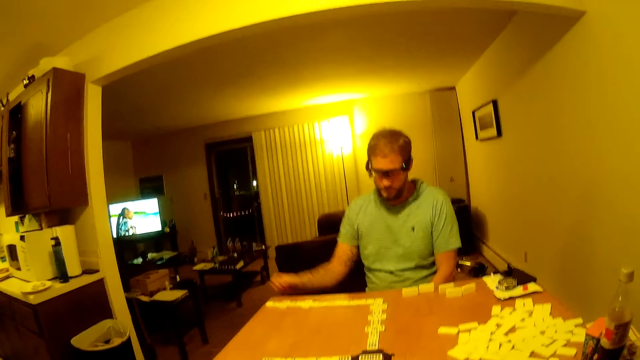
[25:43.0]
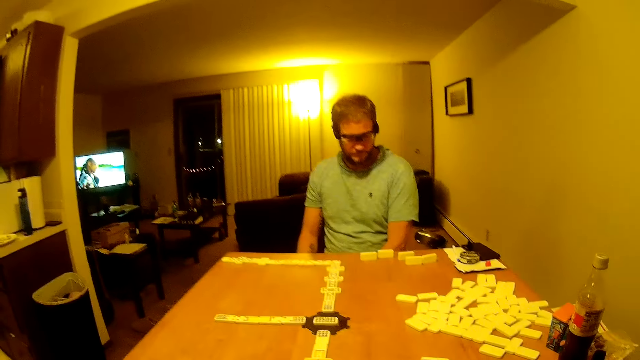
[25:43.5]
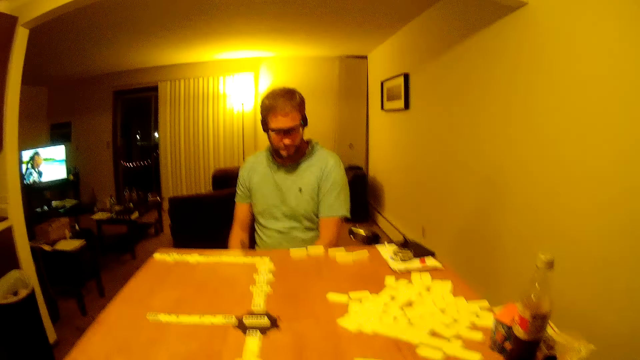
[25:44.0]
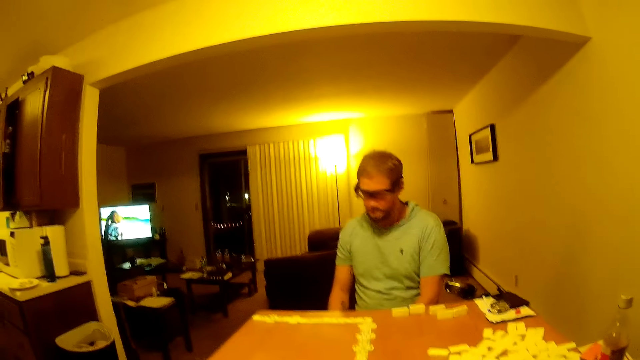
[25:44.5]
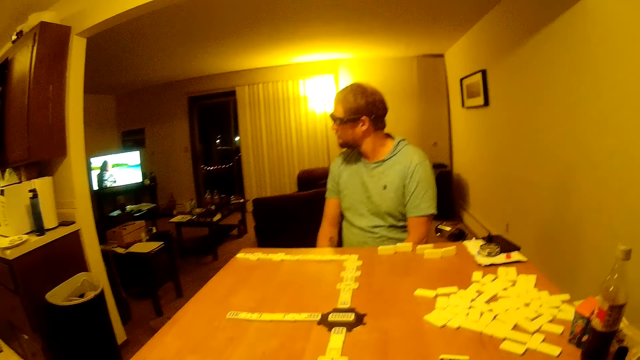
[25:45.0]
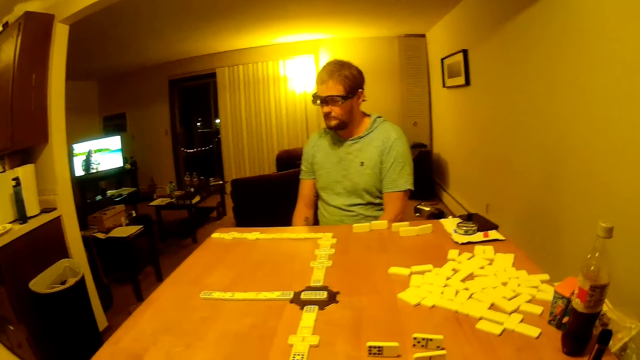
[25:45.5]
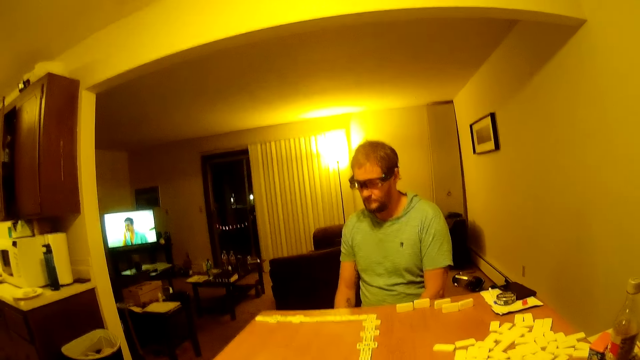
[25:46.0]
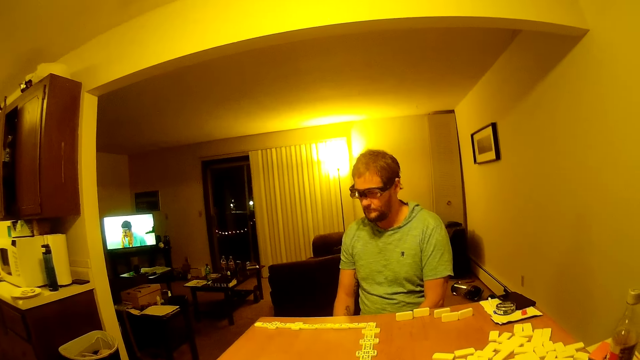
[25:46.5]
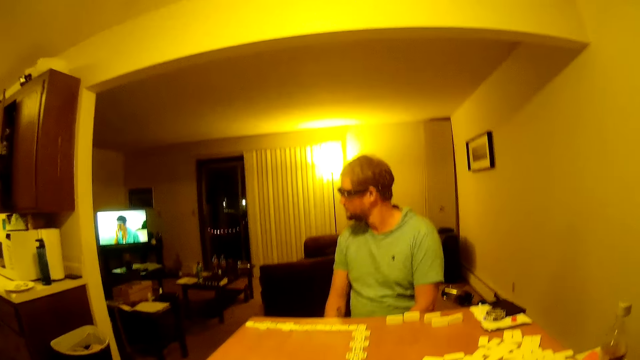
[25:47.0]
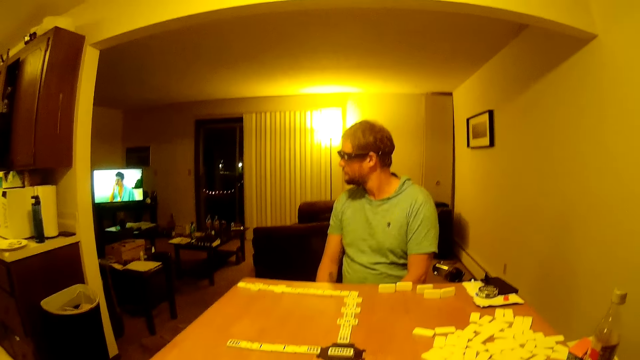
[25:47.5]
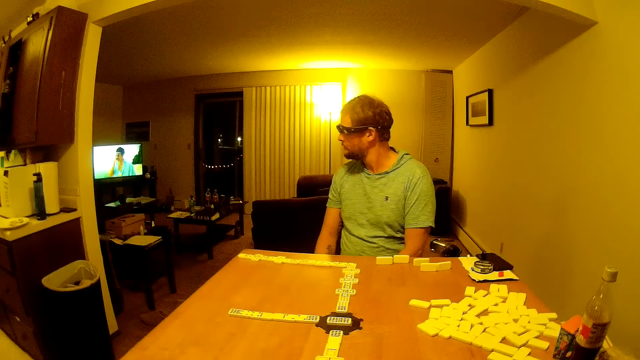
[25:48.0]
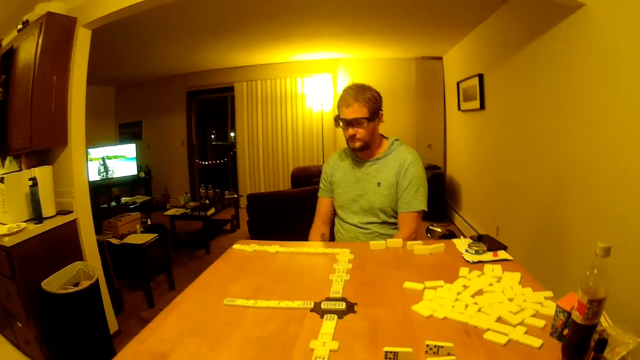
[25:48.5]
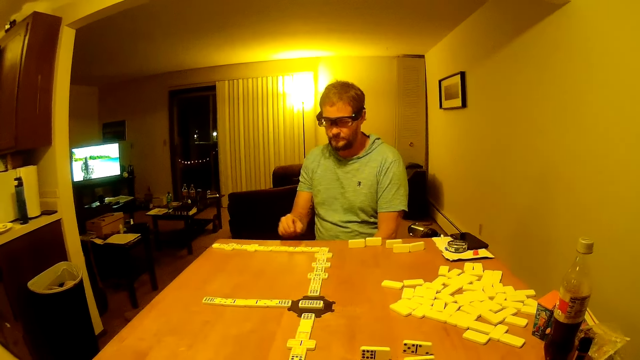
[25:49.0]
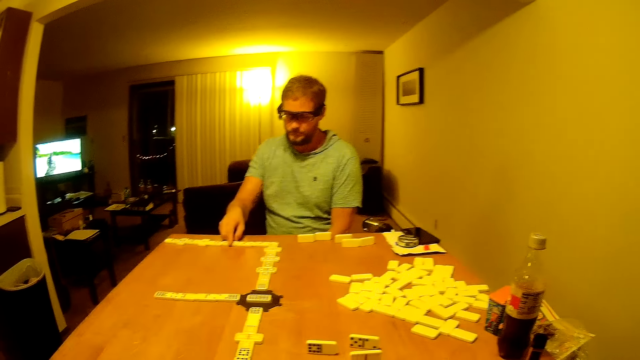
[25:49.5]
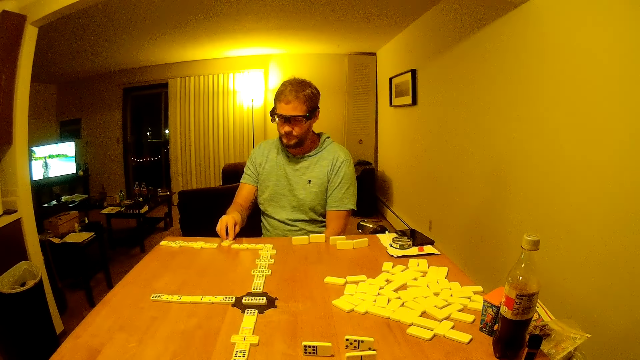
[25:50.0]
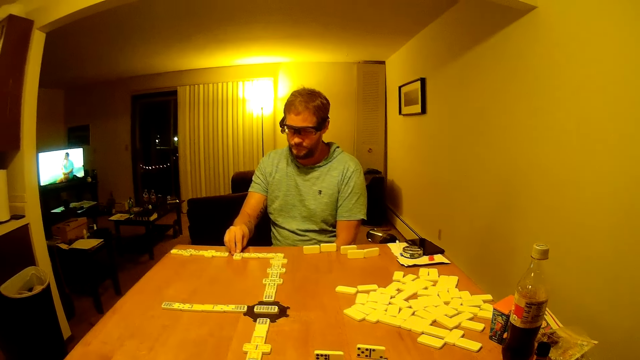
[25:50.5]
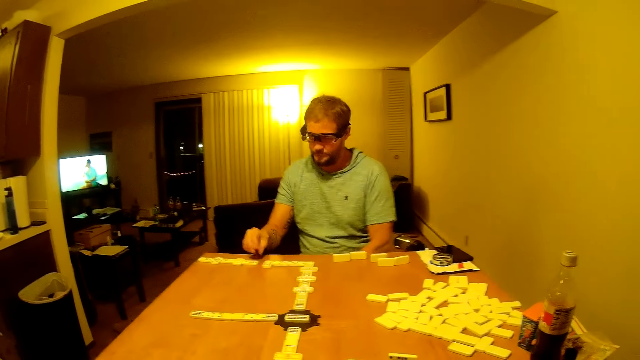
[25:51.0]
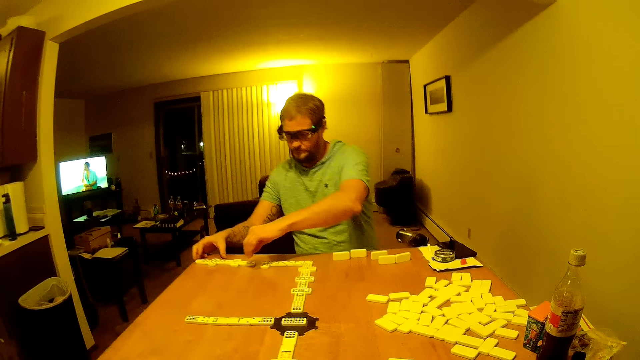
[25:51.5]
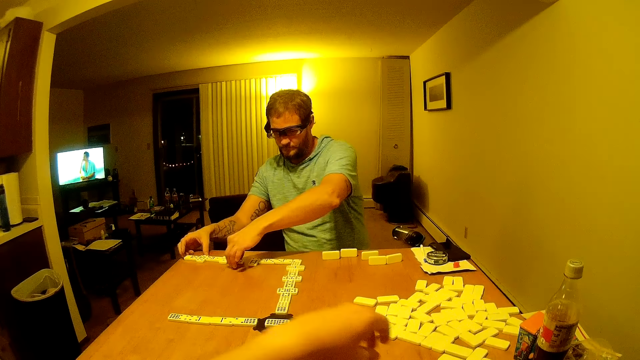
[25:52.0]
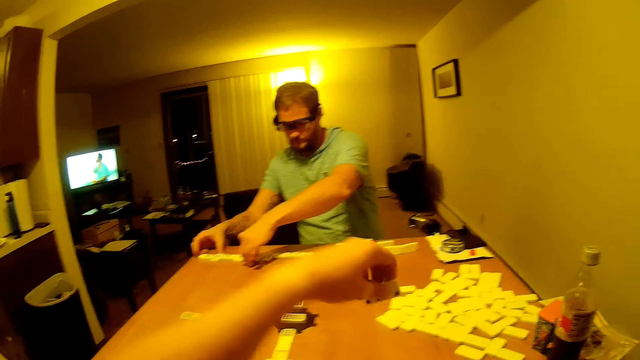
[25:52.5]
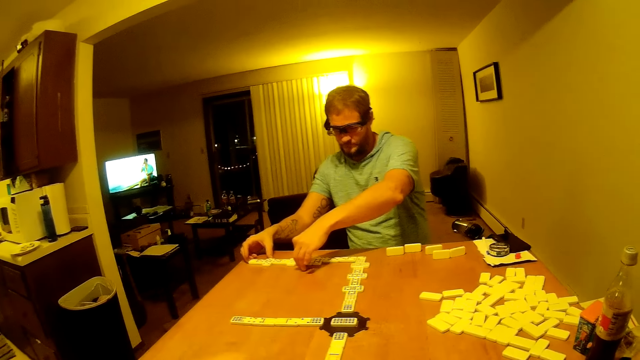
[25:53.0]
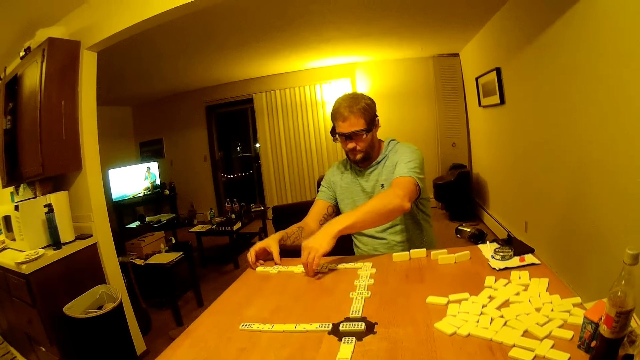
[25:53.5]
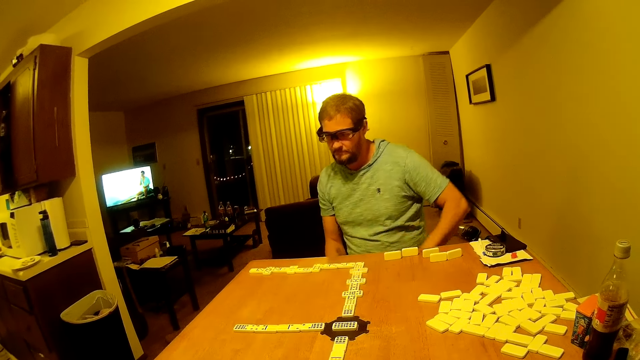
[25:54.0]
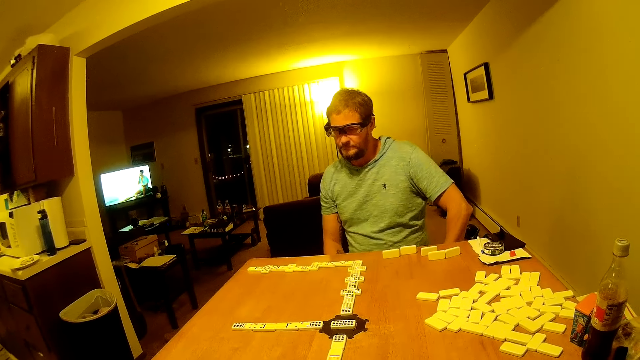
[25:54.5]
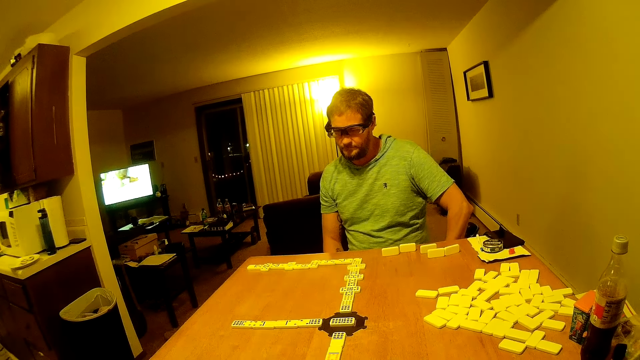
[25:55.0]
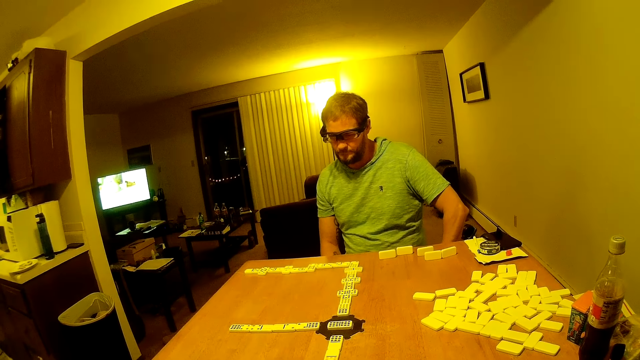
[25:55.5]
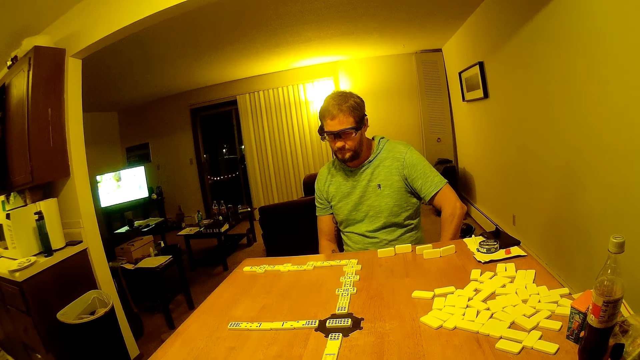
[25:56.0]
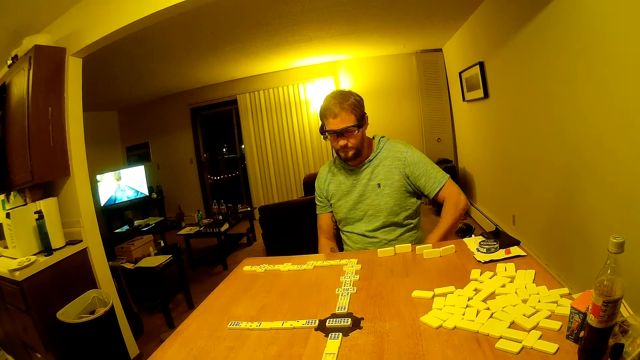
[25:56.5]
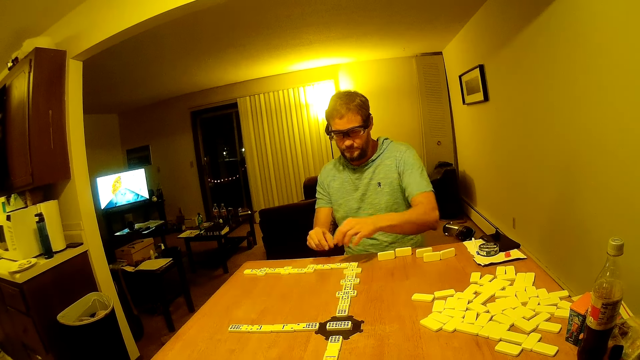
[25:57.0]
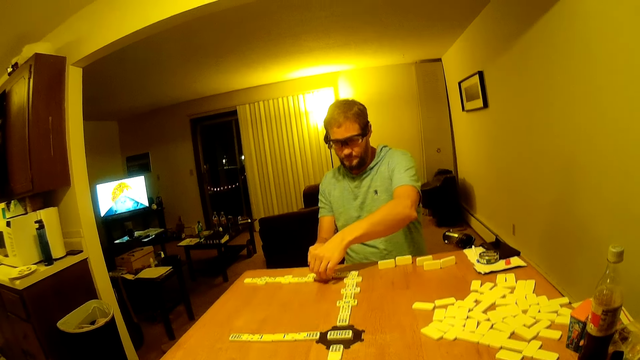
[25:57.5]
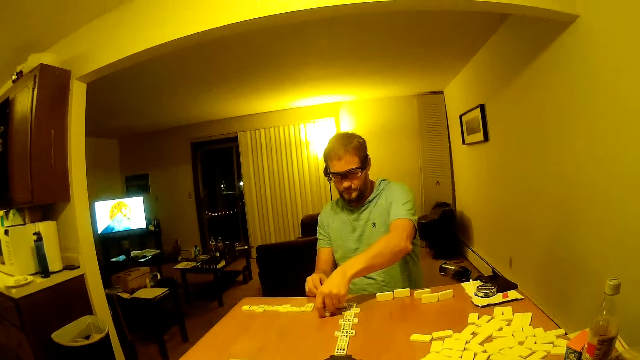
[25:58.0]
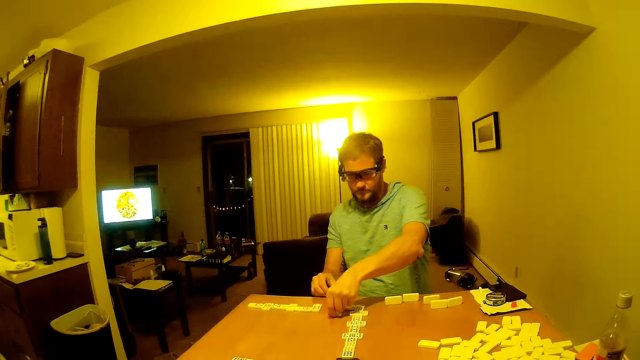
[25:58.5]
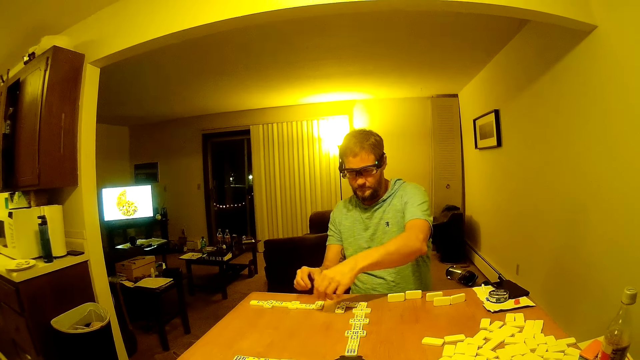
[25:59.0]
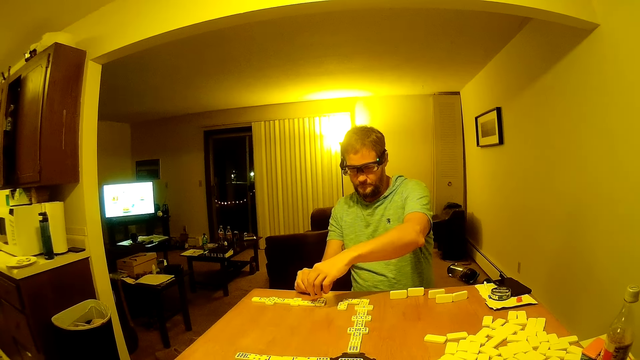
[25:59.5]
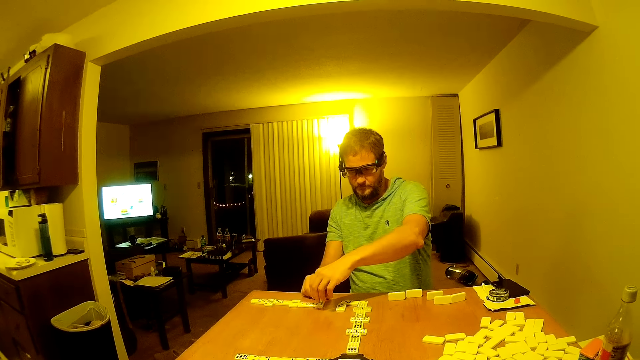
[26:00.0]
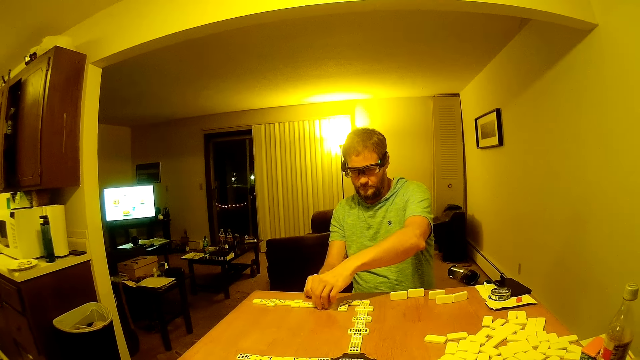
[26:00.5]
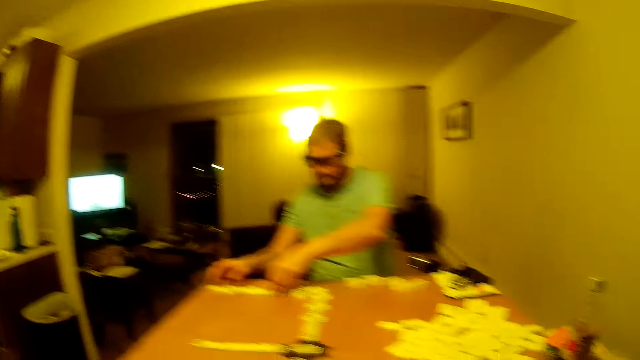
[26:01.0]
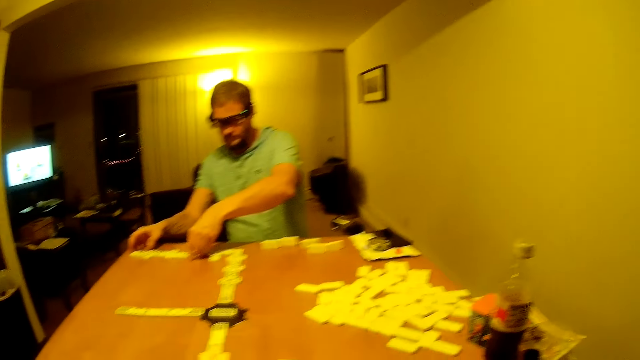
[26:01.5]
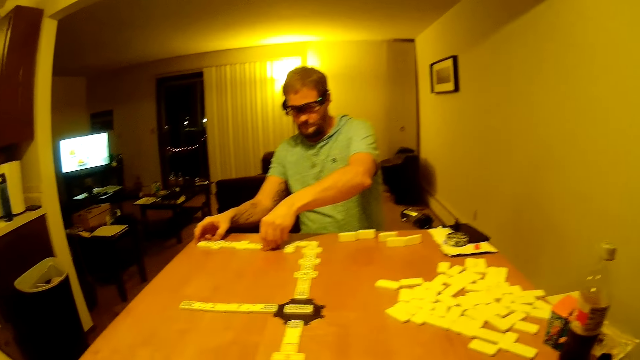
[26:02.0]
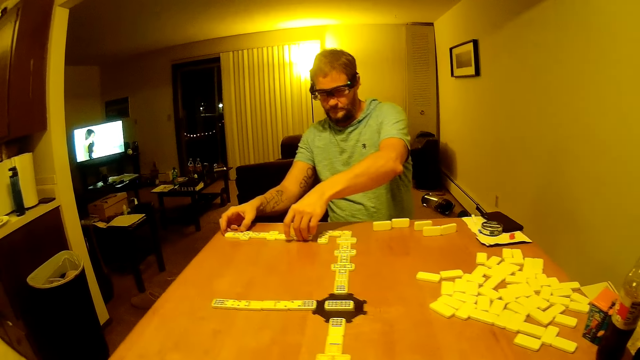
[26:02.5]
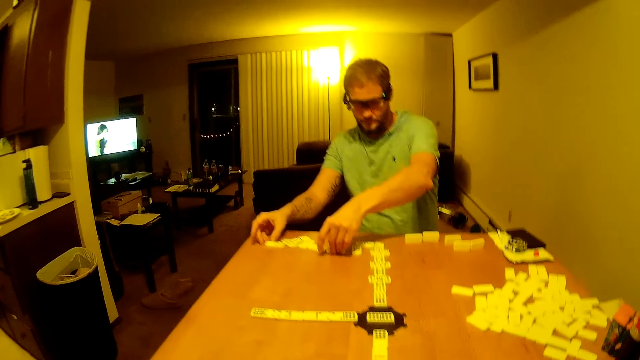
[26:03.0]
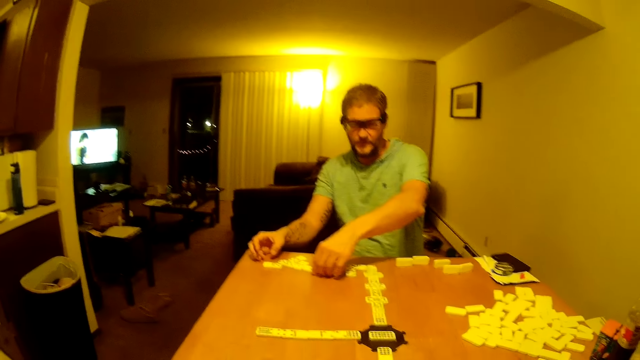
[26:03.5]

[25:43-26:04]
A man looks around. The man looks around the house. The man moves a domino piece on the table. The camera wearer picks a domino piece. They place the domino piece on the table. The man looks around. The man moves domino pieces on the table.
